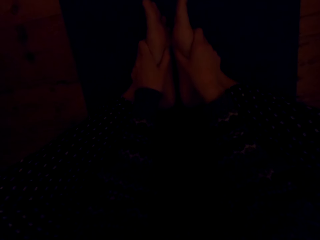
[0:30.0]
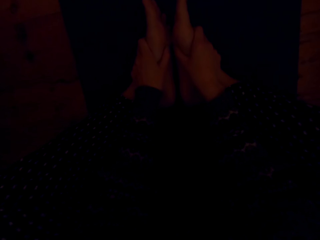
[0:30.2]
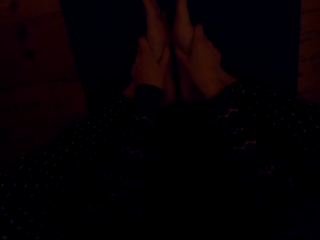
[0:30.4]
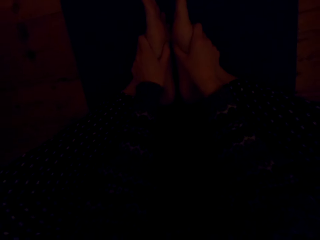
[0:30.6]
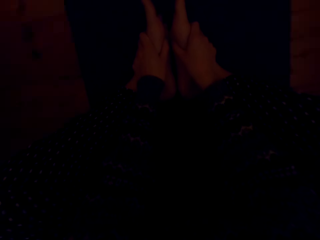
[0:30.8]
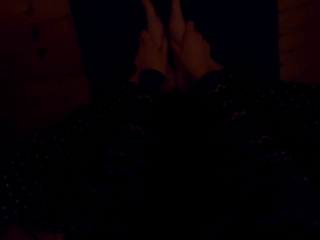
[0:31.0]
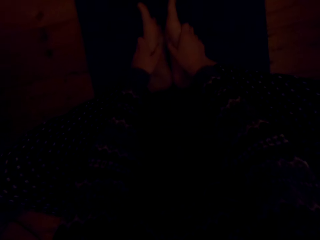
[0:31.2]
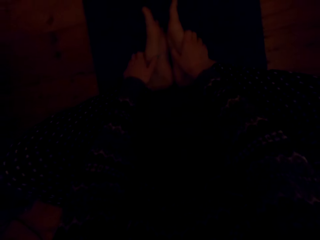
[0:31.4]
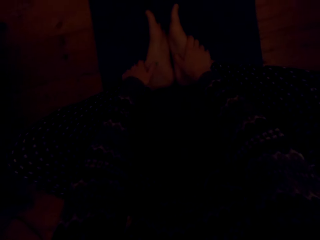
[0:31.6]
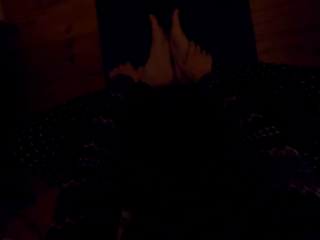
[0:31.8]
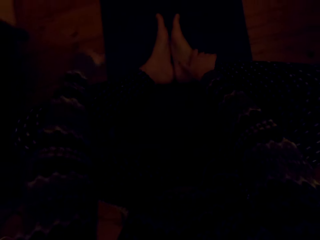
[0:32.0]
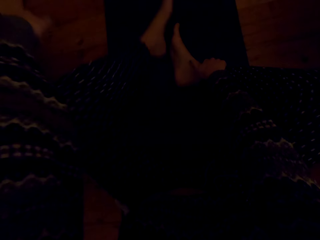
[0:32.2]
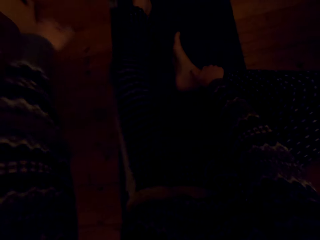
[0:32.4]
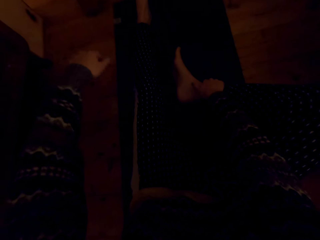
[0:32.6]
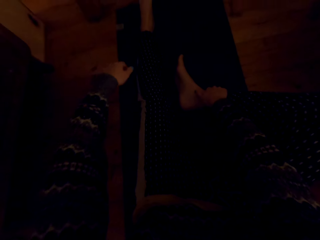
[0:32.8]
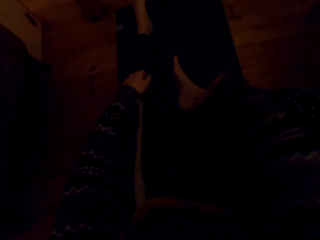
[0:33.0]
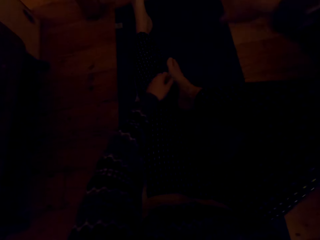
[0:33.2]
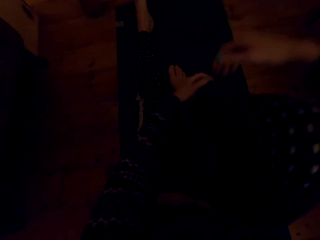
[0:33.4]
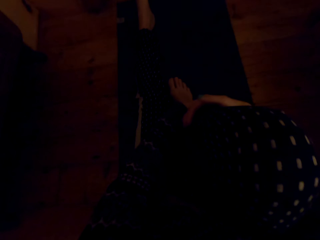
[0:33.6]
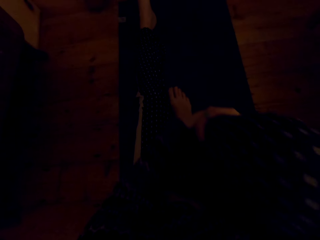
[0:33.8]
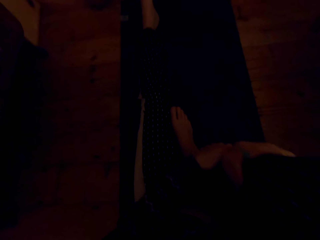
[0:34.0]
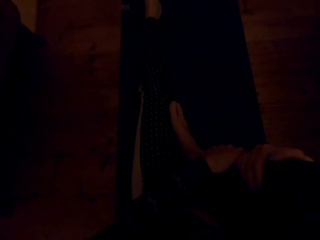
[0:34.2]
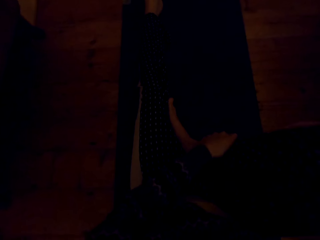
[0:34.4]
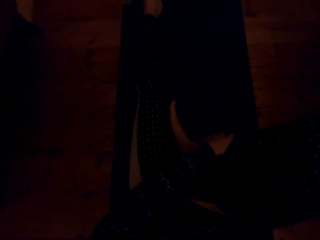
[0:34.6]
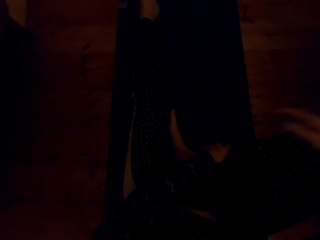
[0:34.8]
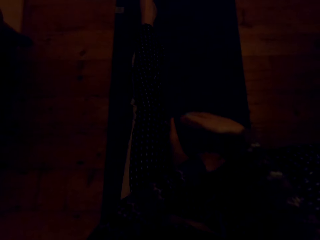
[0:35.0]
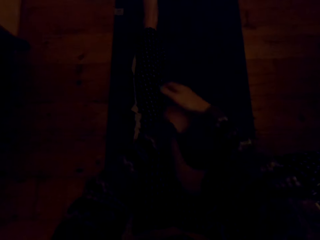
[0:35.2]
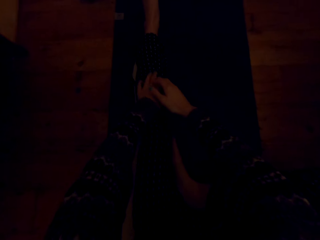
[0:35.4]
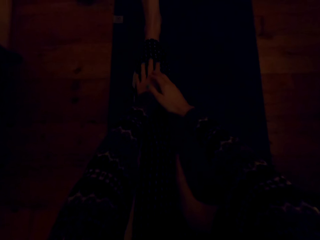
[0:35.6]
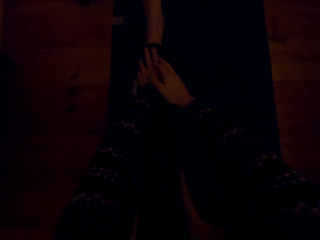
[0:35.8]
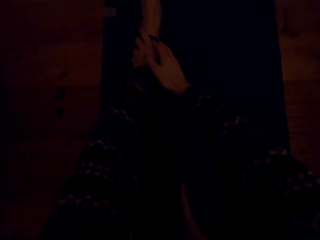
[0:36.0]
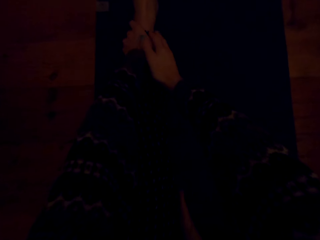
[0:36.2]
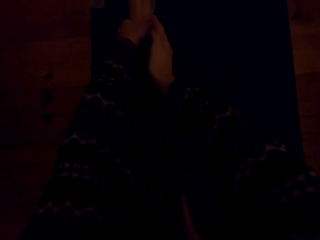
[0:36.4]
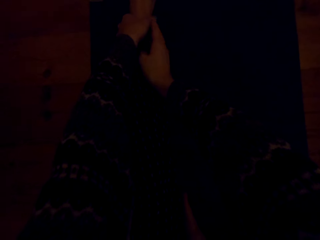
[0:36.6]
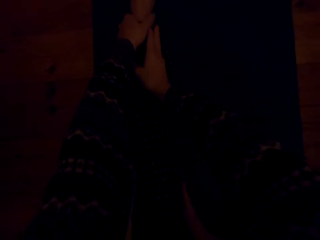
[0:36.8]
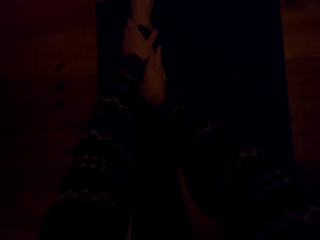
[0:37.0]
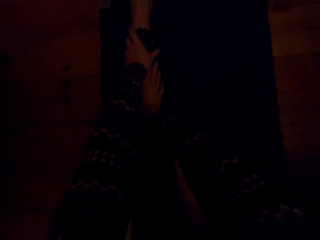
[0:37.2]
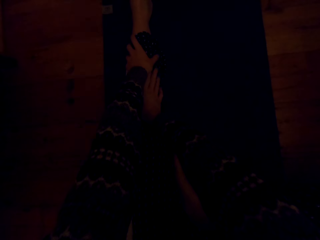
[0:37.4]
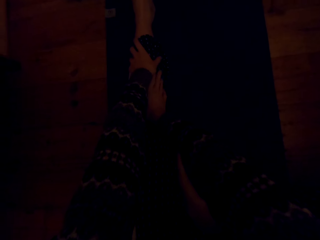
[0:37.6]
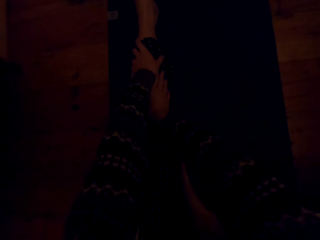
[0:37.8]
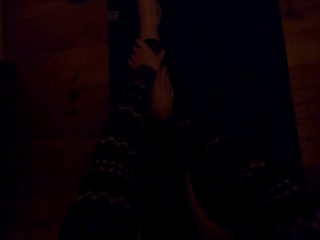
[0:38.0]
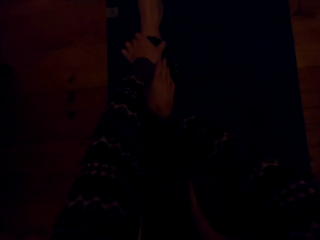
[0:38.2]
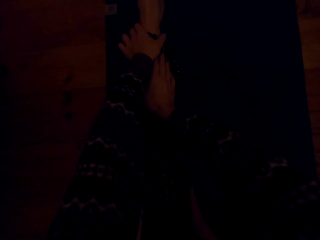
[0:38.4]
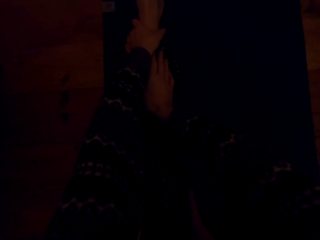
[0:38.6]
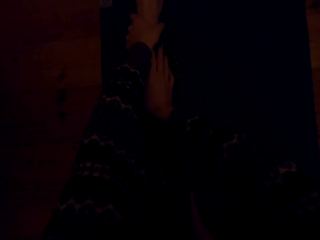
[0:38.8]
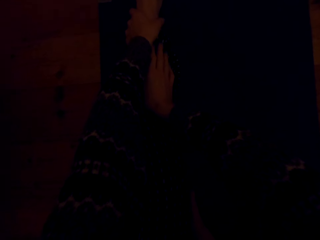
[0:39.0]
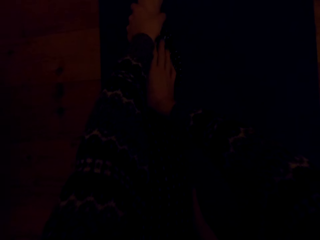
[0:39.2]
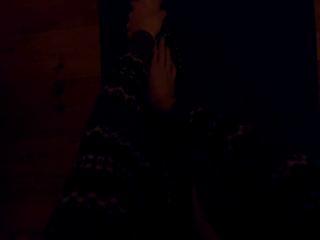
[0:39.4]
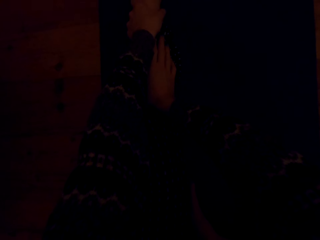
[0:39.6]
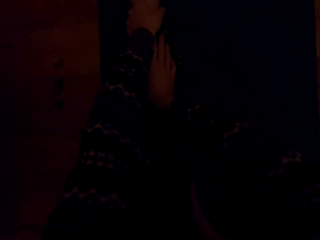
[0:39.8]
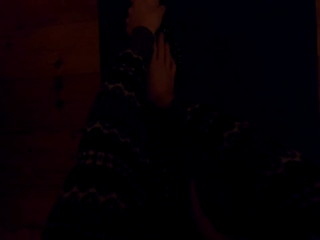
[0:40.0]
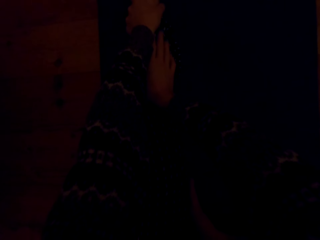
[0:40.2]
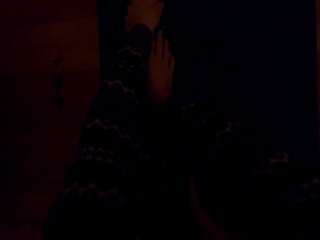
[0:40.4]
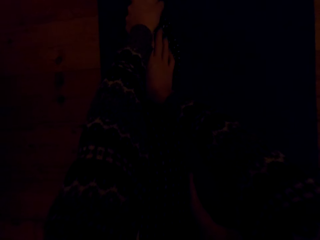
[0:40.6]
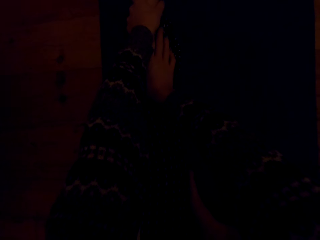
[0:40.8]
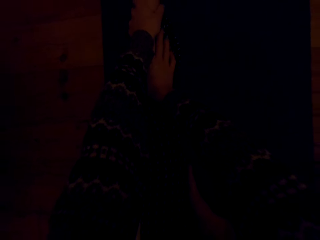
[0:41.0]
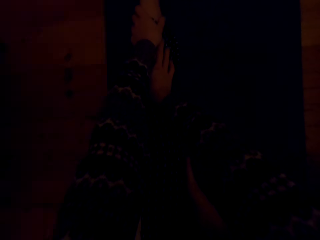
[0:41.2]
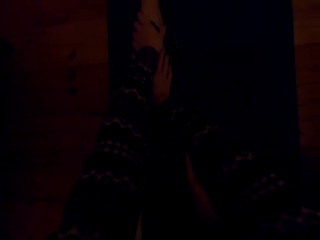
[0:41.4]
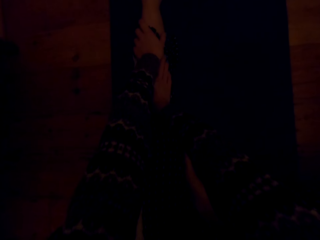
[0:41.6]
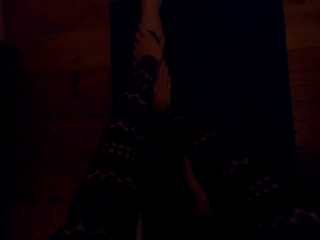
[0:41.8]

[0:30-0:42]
The camera wearer stretches the left leg. They hold the right leg. They hold the left leg with both hands.

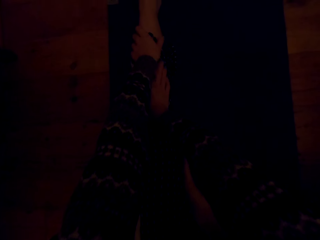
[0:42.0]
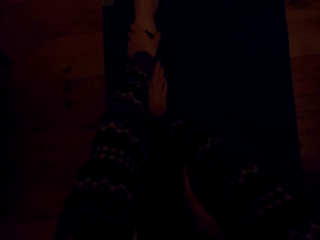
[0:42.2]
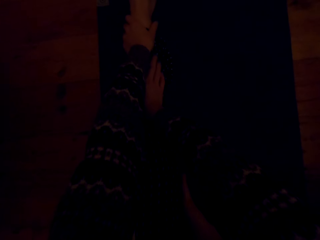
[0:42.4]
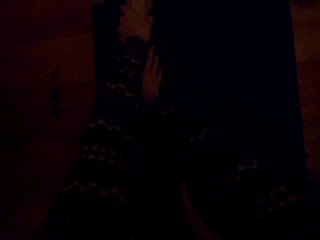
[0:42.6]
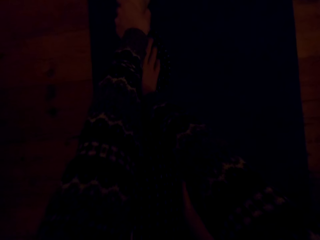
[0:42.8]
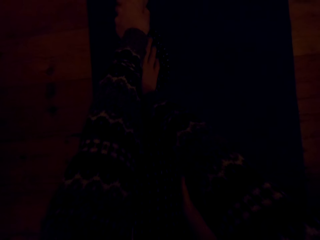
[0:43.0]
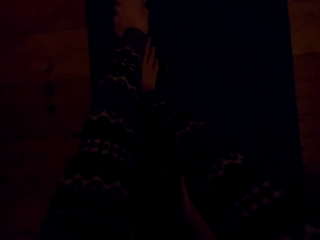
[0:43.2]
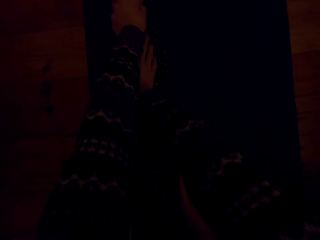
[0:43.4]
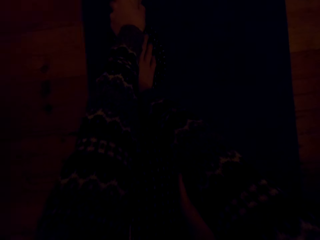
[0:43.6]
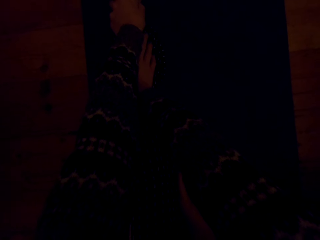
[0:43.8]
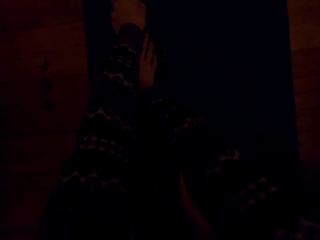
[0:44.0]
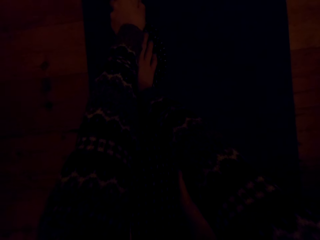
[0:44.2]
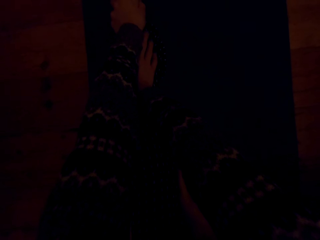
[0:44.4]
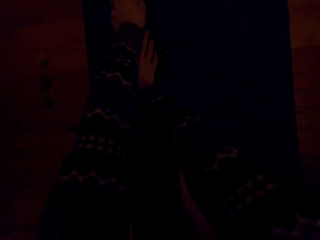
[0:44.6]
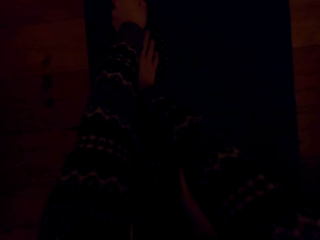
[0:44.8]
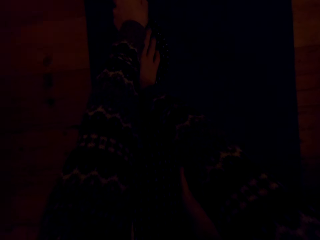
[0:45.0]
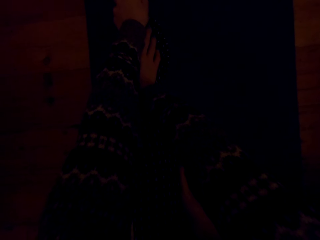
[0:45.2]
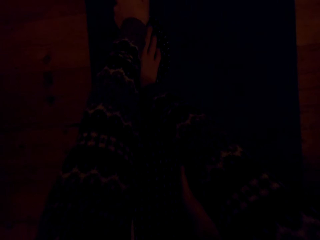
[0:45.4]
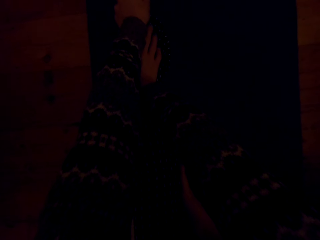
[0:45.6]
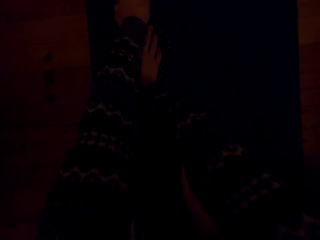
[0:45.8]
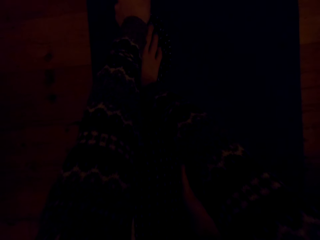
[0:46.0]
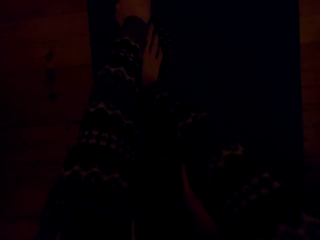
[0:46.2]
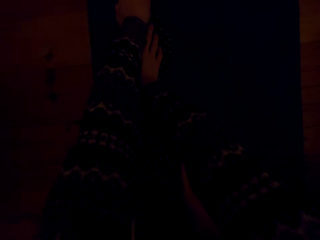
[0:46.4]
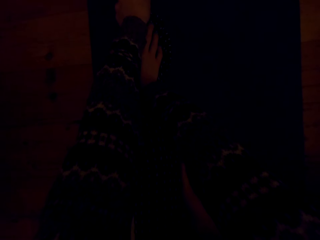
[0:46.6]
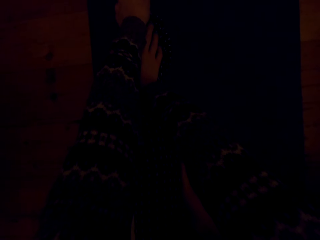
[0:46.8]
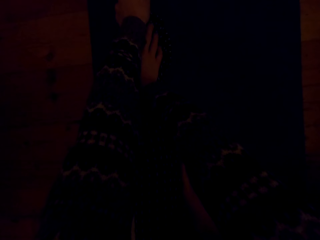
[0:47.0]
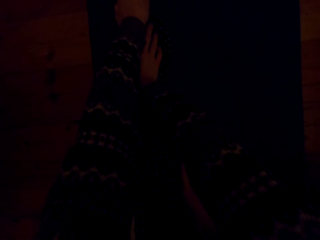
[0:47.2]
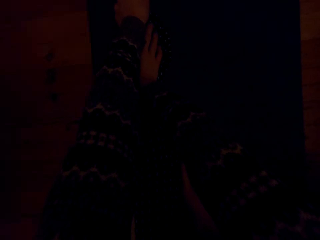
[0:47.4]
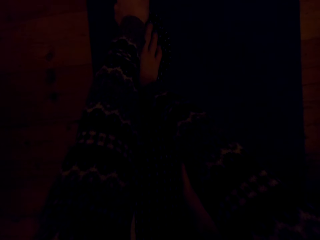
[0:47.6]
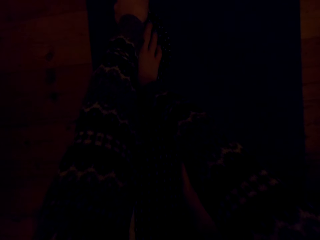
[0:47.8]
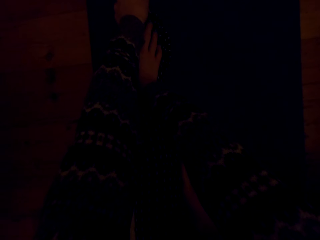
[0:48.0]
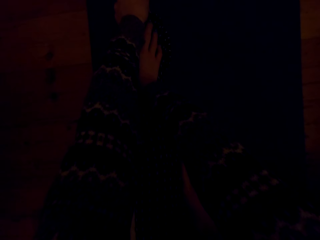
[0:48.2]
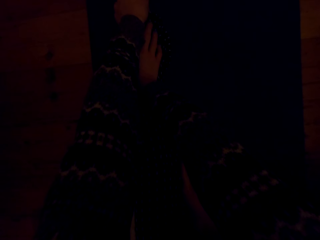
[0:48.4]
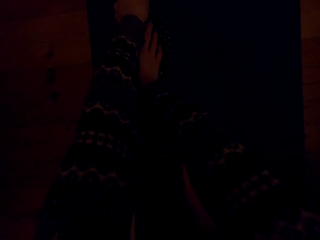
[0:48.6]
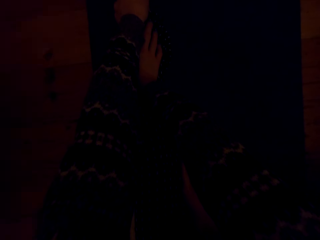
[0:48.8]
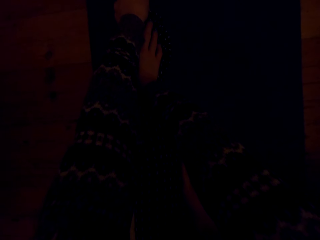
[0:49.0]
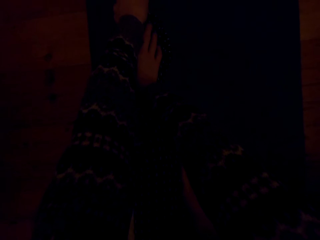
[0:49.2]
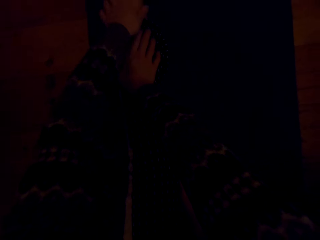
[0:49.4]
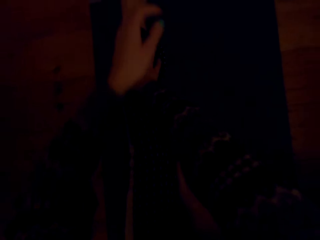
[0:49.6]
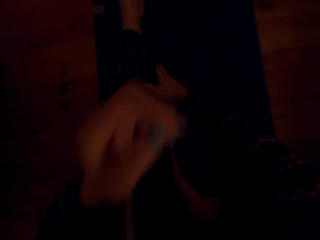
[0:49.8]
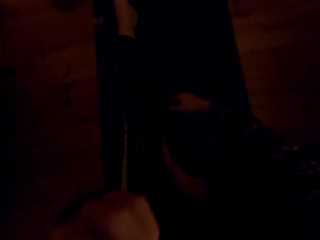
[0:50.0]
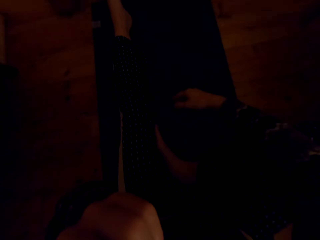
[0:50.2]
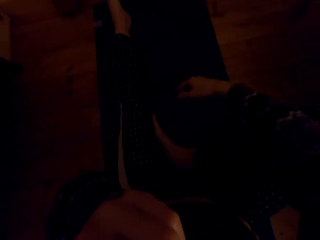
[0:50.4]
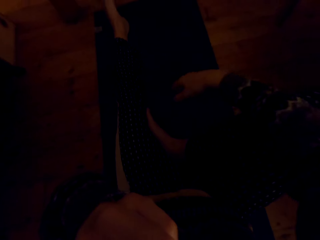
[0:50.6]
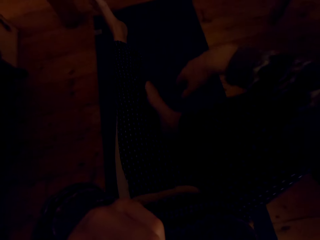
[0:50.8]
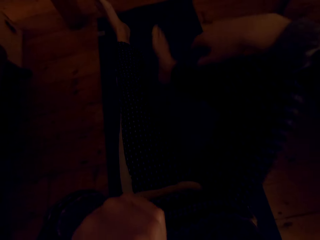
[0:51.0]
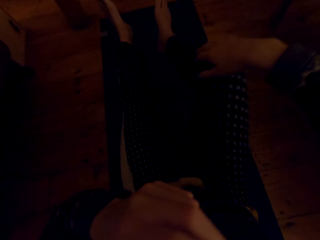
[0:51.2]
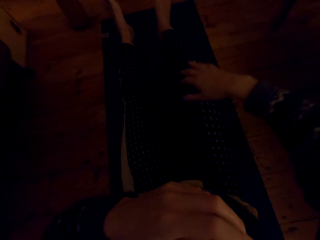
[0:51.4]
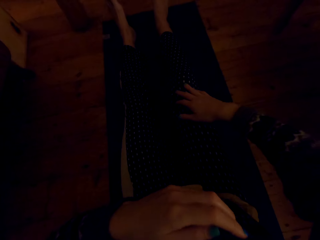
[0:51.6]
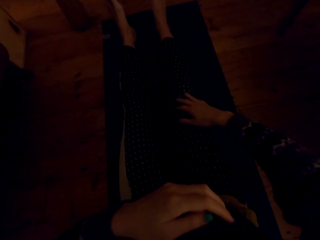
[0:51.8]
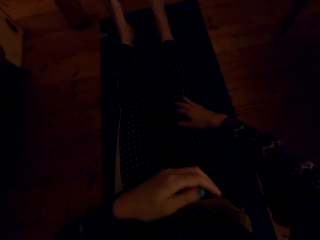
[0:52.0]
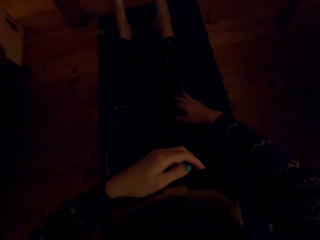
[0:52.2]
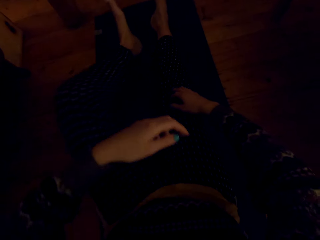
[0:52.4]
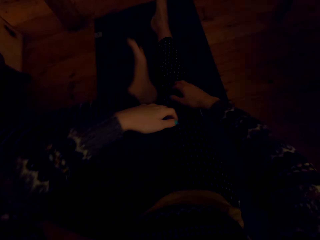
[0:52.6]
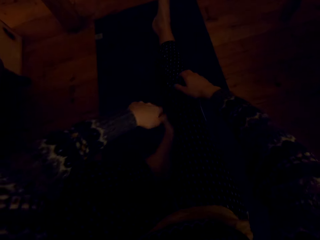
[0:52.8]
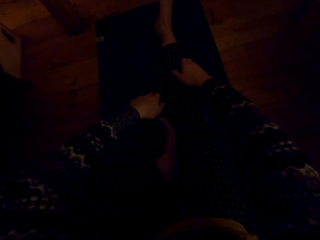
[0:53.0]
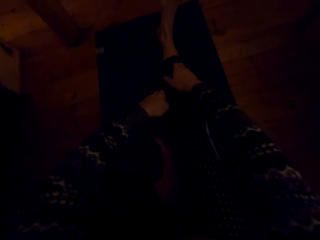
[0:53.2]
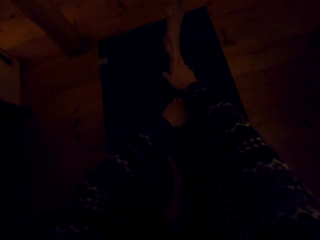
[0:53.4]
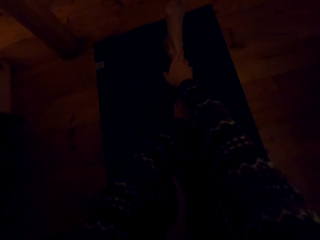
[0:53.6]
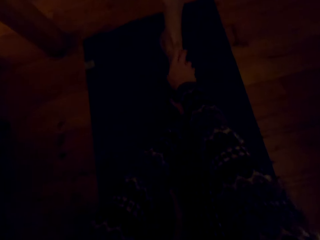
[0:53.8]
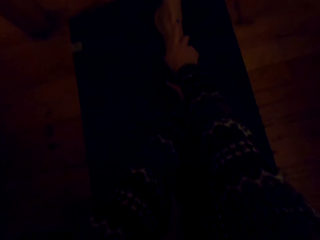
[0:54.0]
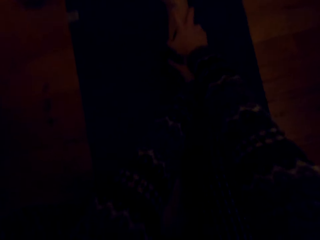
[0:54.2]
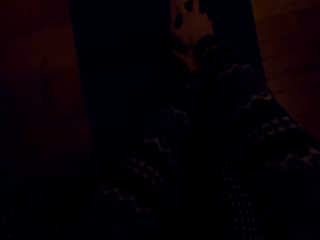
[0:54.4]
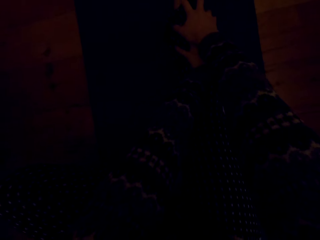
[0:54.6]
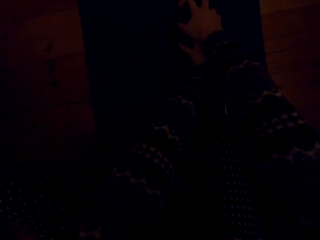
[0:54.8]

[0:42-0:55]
The camera wearer holds the camera. They rub the face. They stretch the other, right leg. They fold the left leg.
